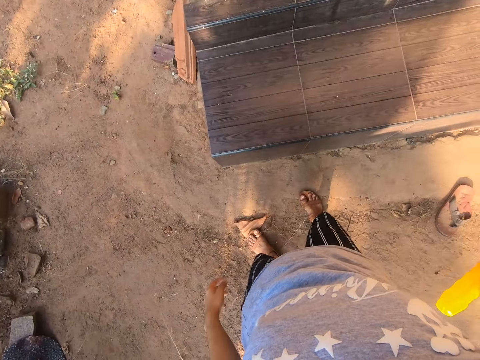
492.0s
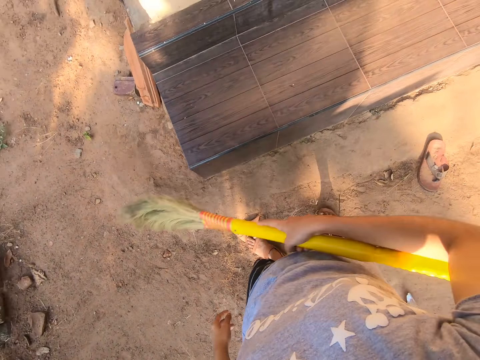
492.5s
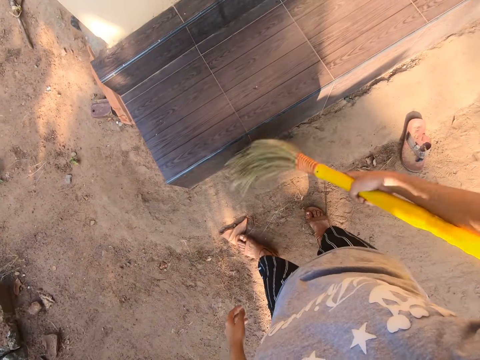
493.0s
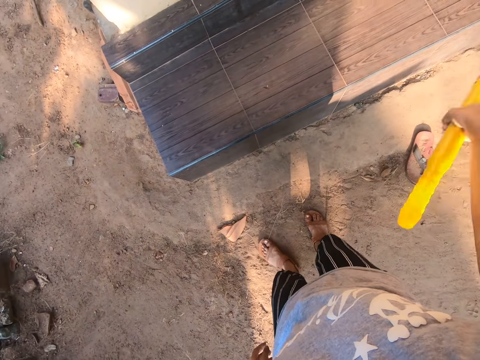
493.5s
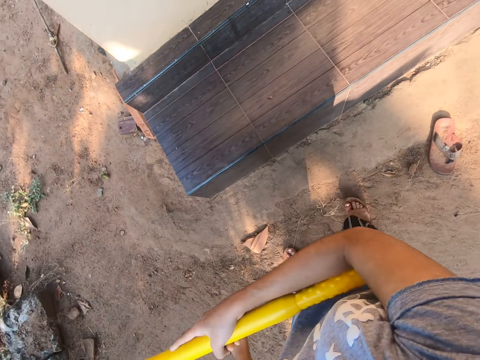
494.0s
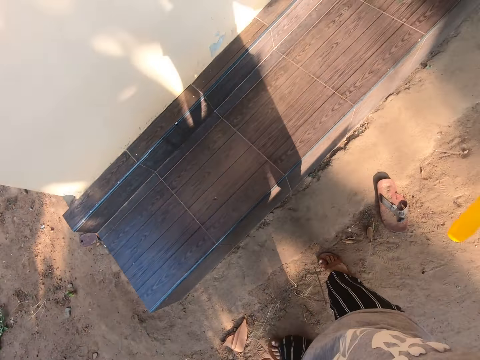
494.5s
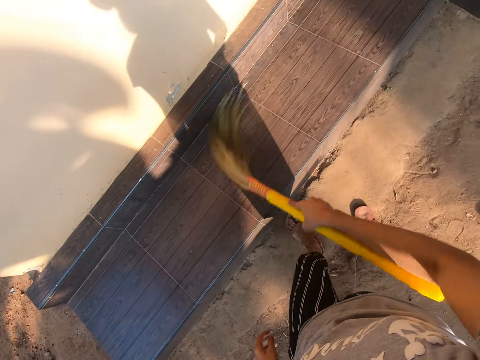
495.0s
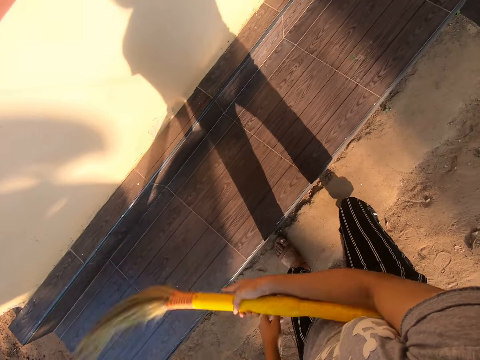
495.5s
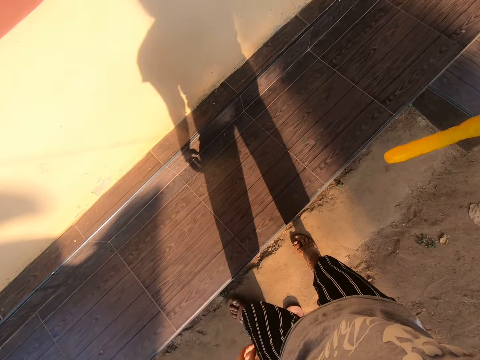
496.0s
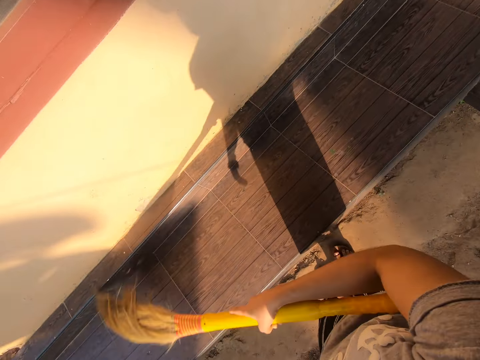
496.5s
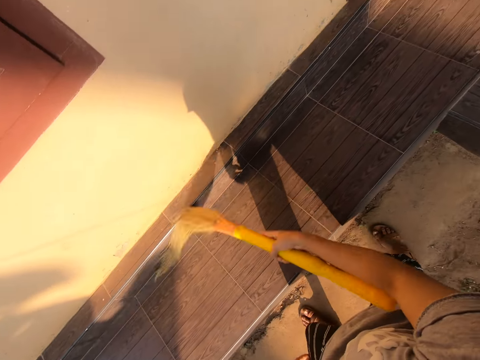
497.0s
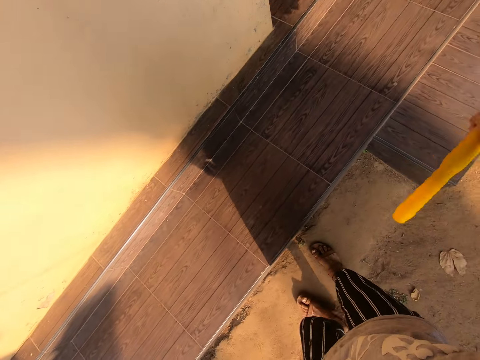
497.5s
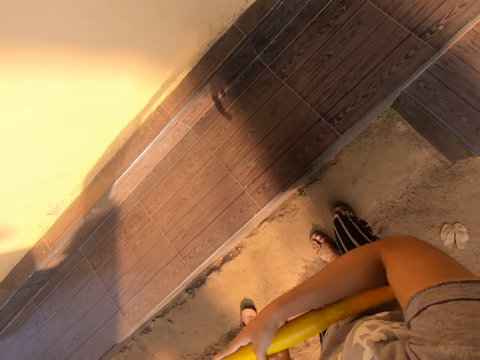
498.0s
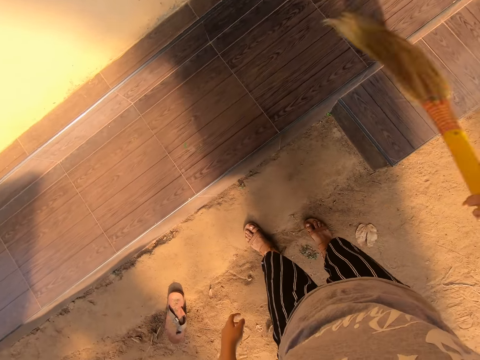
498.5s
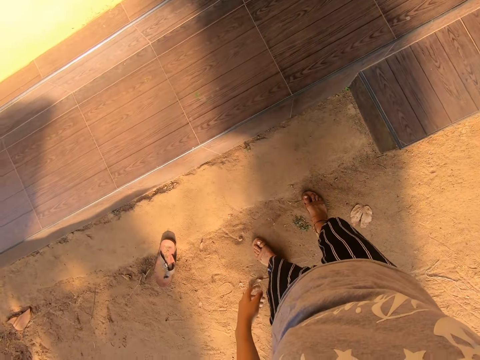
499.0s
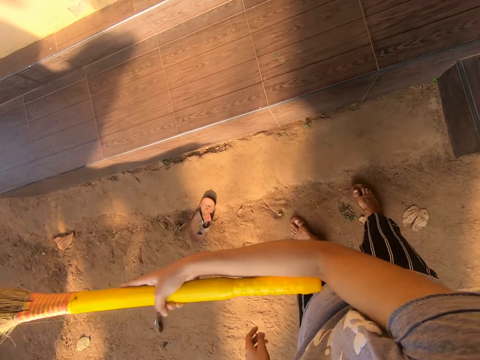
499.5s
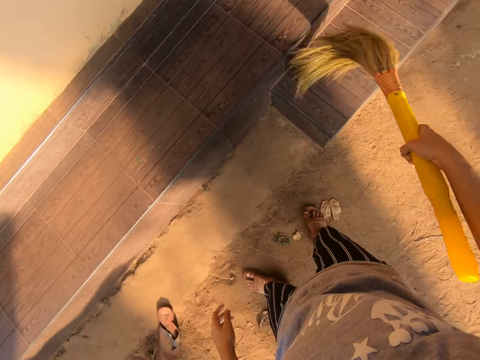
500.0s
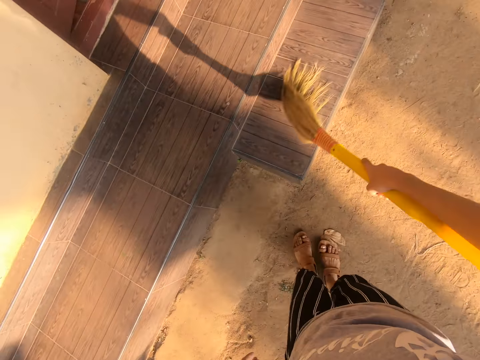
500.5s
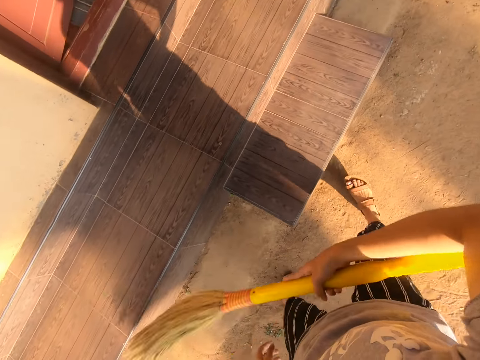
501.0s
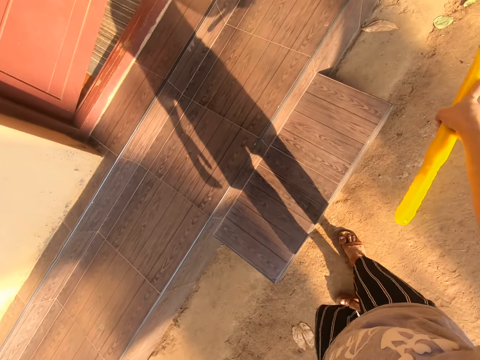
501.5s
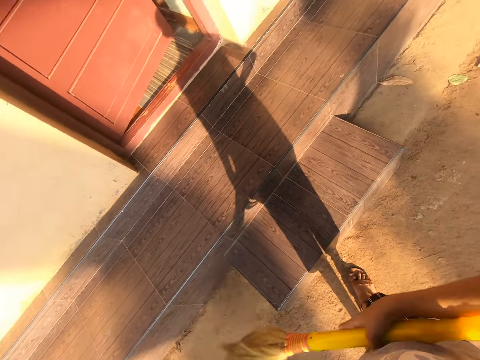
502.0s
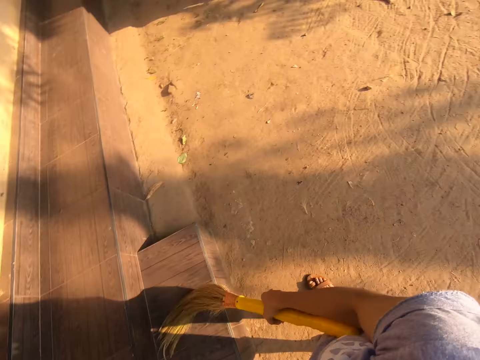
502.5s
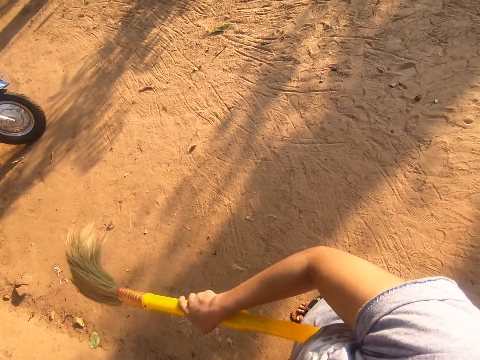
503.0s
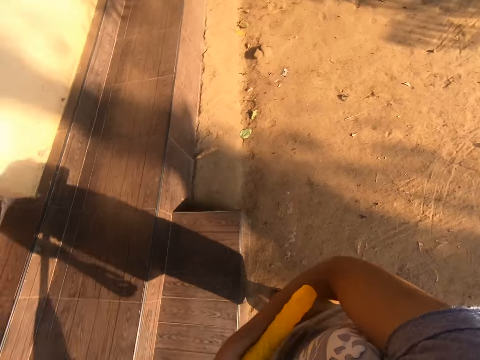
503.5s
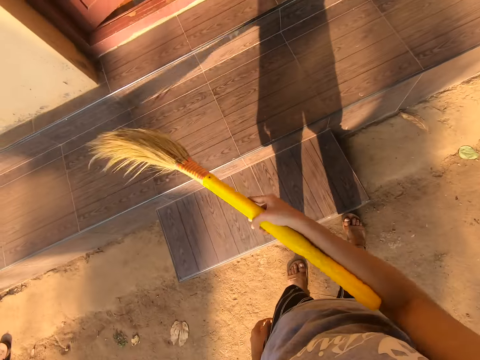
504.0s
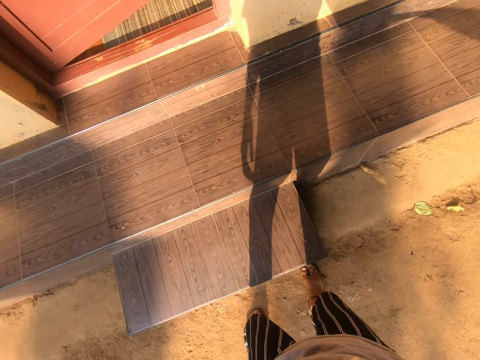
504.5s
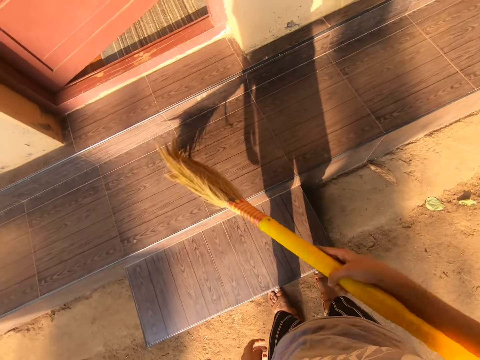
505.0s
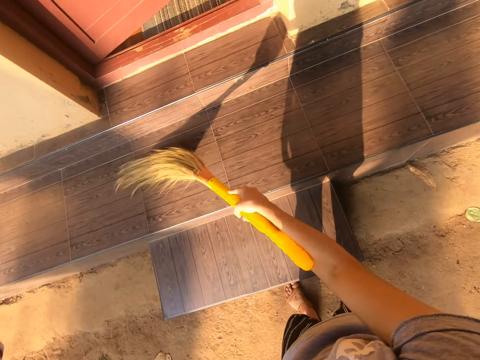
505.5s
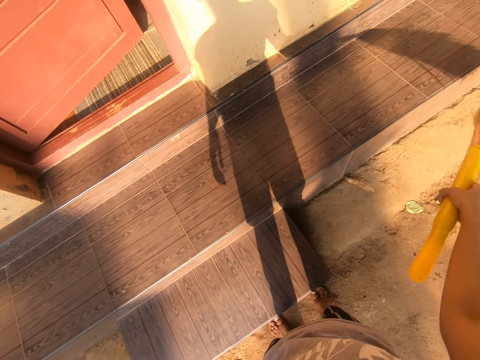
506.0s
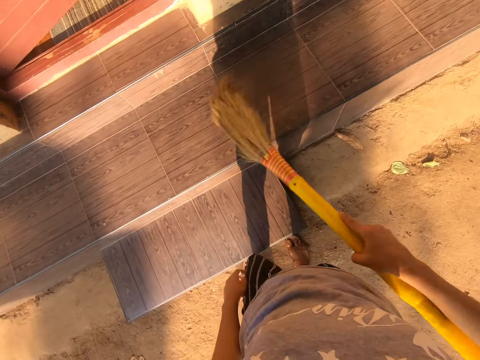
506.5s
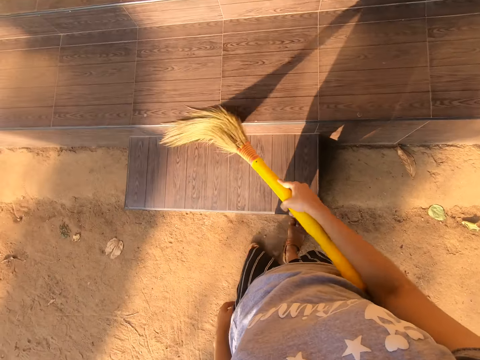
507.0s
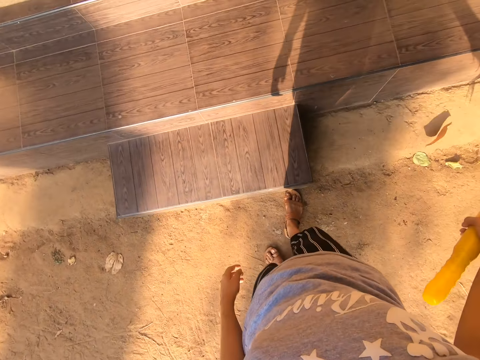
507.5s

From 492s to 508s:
The camera wearer sweeps the surface with the broom. They walk ahead. They sweep the surface with the broom. They walk ahead. They sweep the surface with the broom. They look aside. They sweep the surface with the broom.

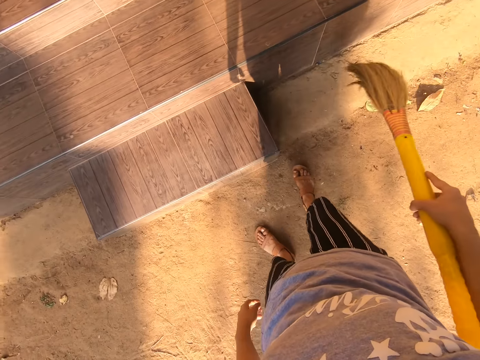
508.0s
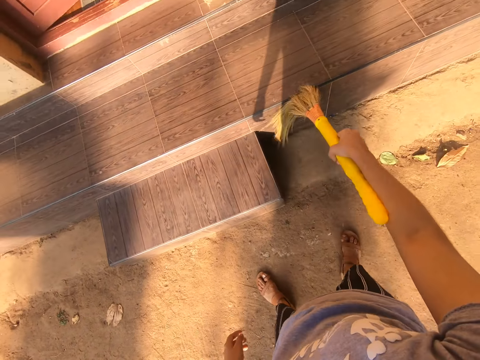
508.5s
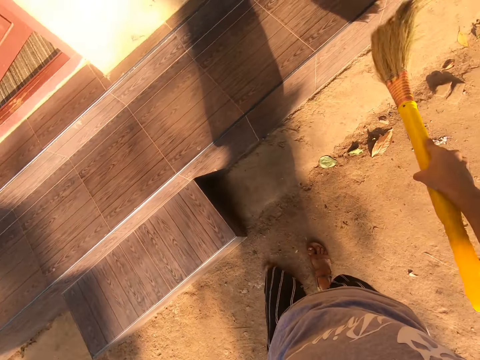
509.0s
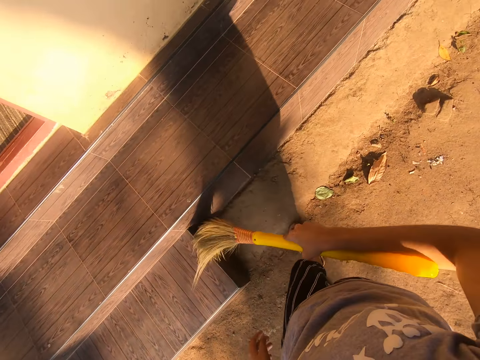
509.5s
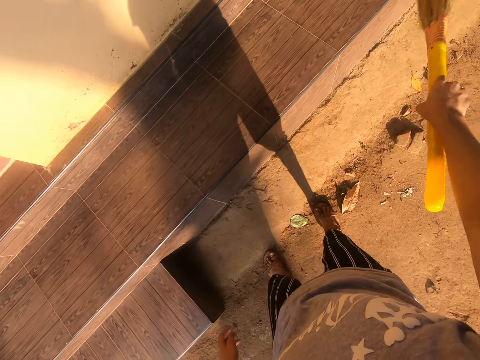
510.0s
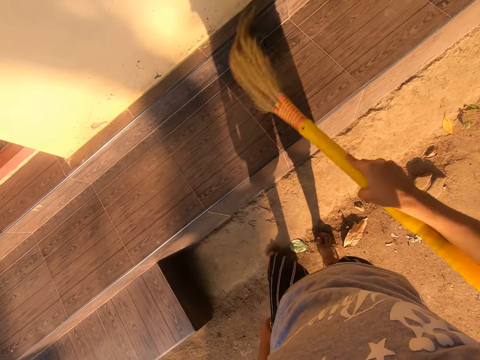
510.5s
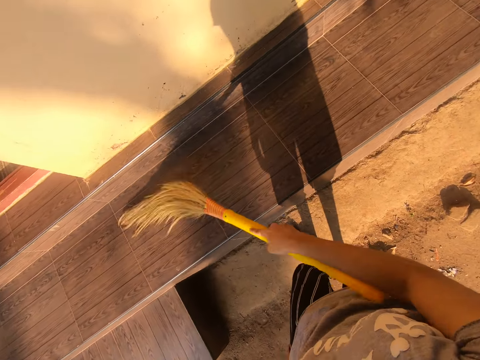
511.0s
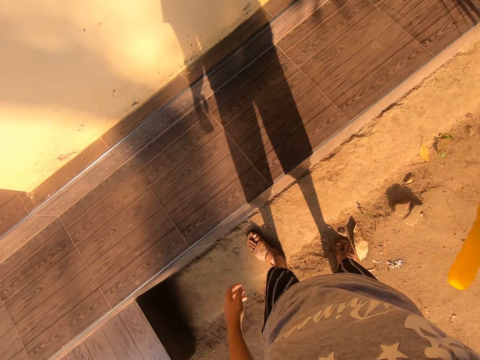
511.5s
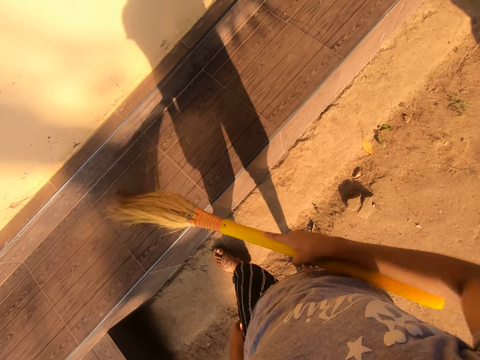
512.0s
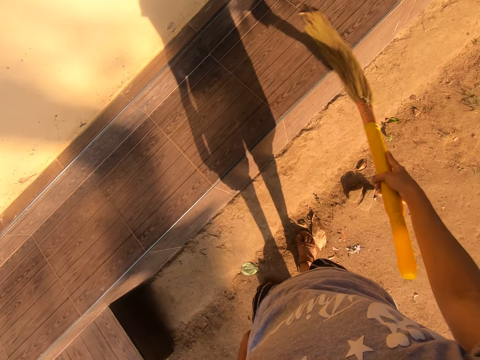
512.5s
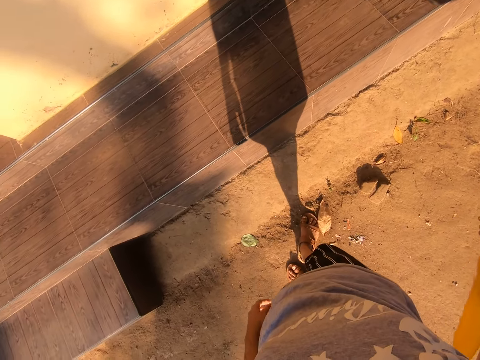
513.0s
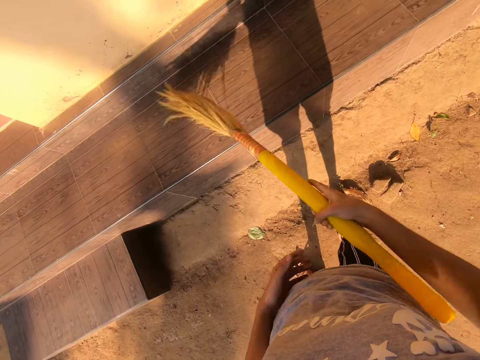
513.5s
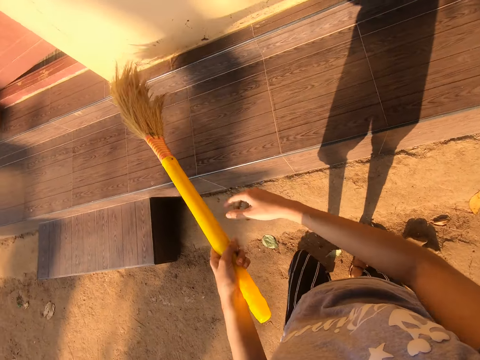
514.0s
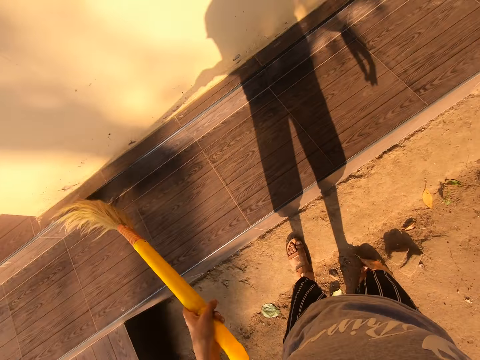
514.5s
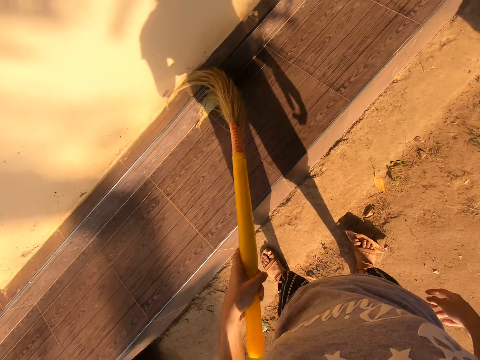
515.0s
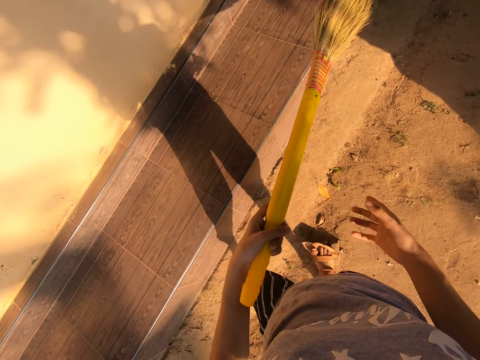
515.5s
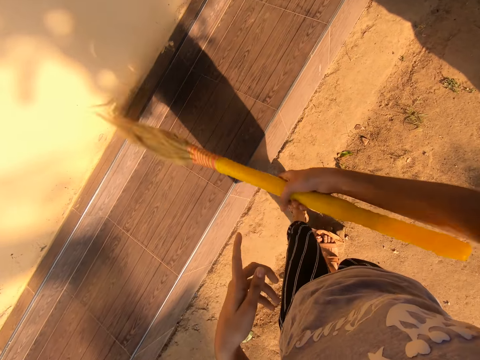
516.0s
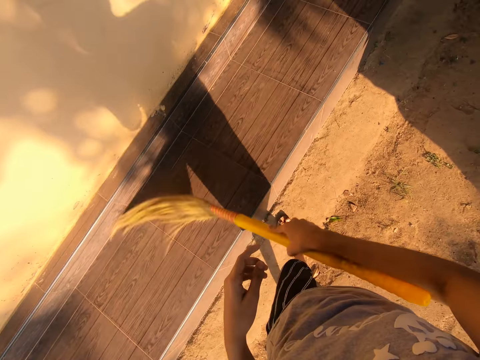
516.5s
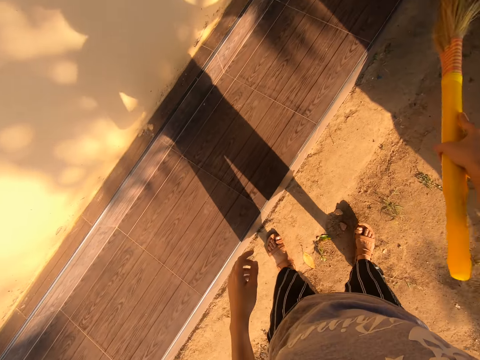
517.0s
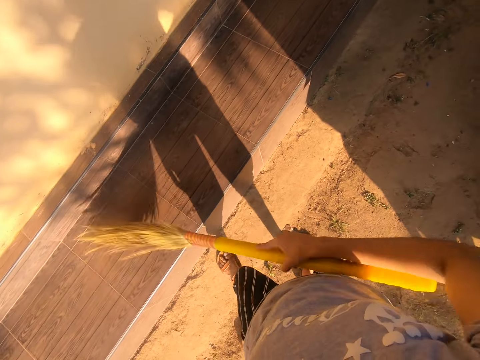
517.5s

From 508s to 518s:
The camera wearer walks ahead. They sweep the surface with the broom. They hold the broom with the left hand. They hold the broom with both hands. They hold the broom with the right hand.
